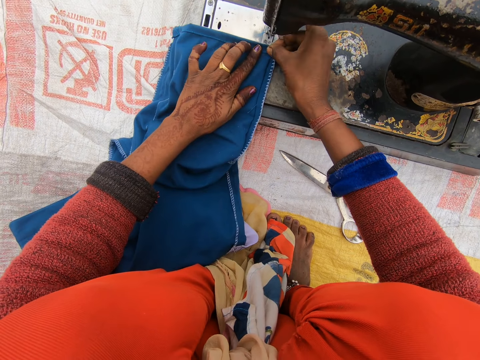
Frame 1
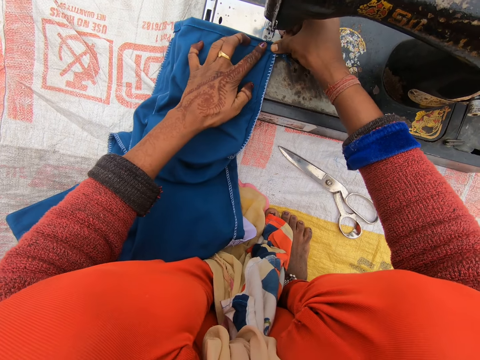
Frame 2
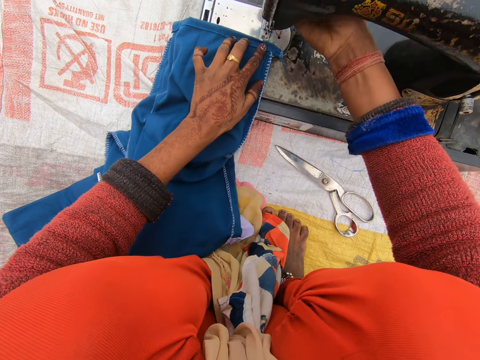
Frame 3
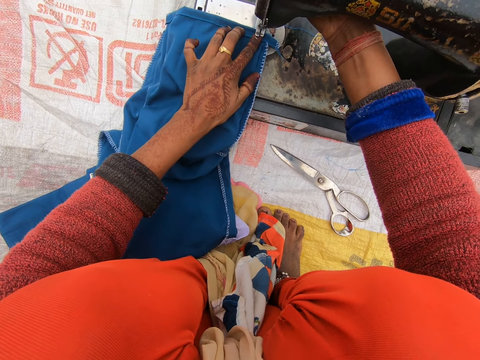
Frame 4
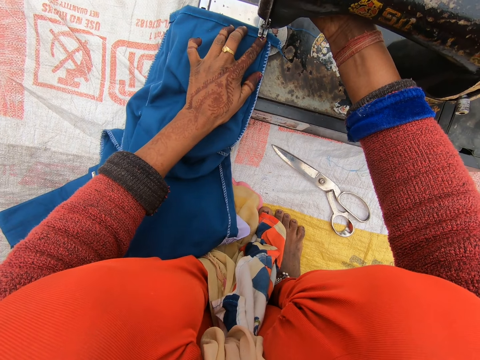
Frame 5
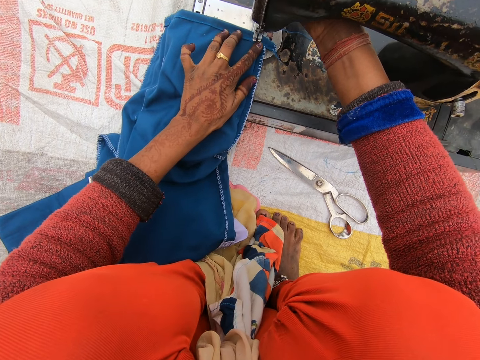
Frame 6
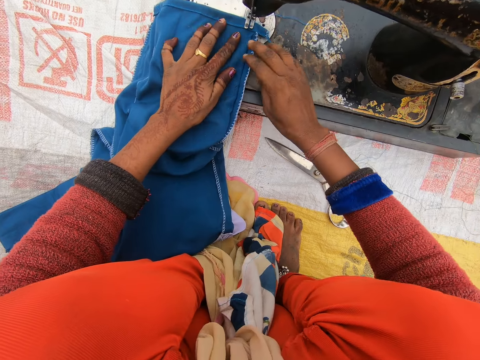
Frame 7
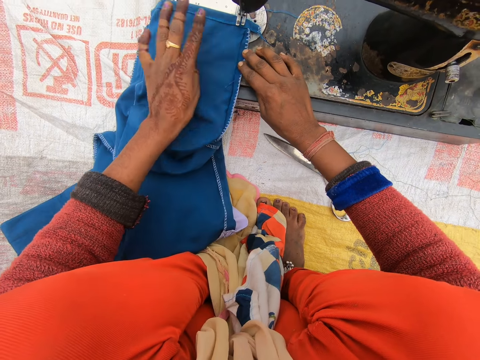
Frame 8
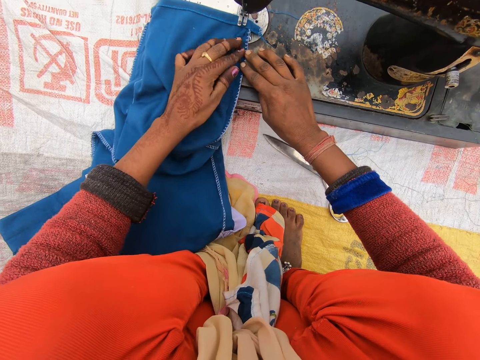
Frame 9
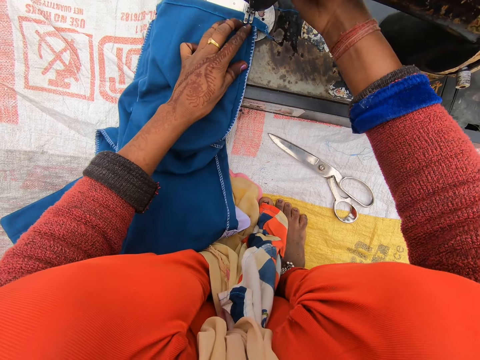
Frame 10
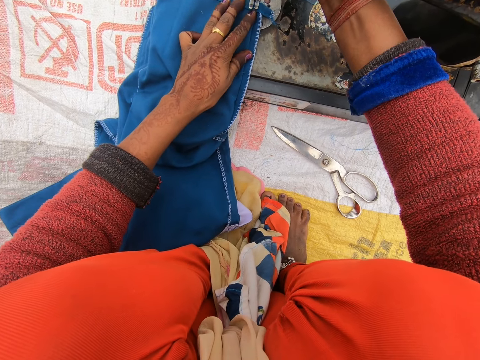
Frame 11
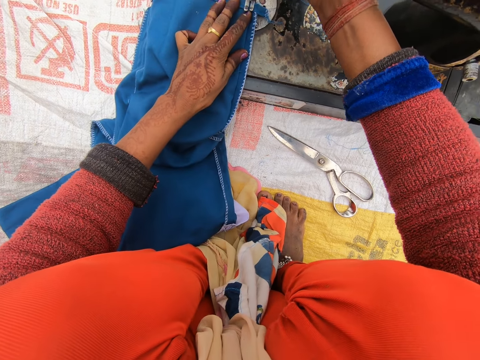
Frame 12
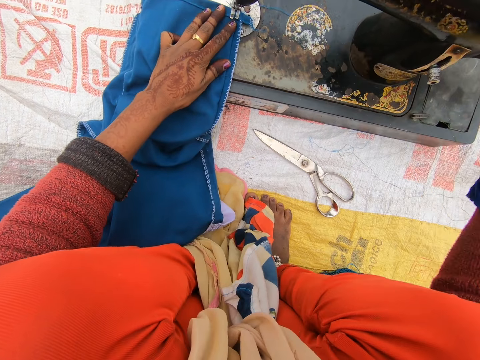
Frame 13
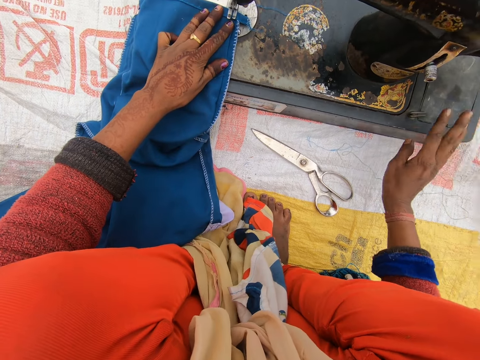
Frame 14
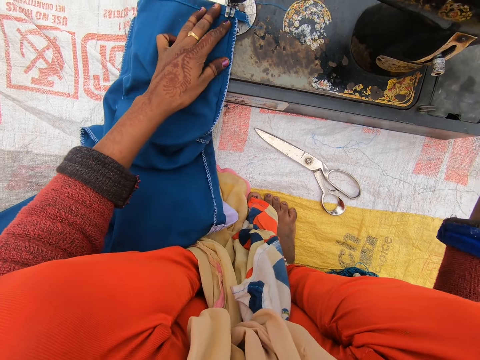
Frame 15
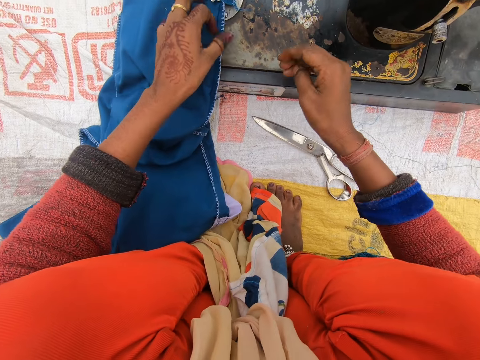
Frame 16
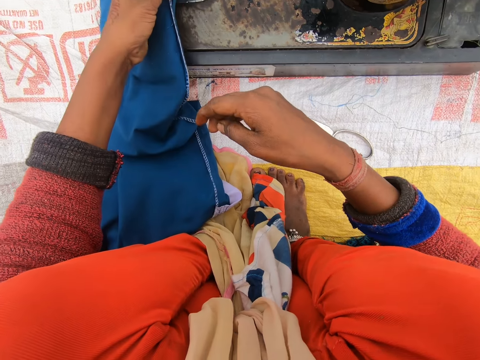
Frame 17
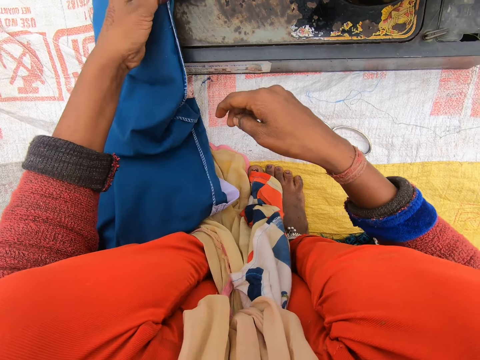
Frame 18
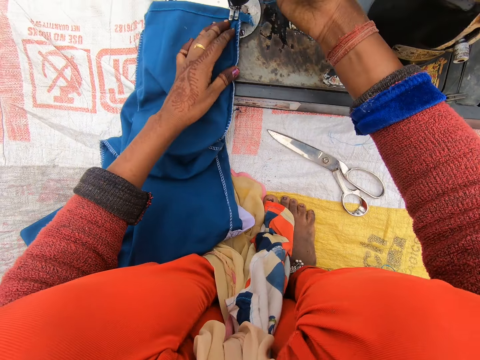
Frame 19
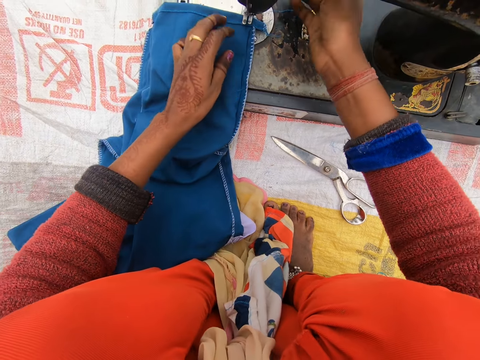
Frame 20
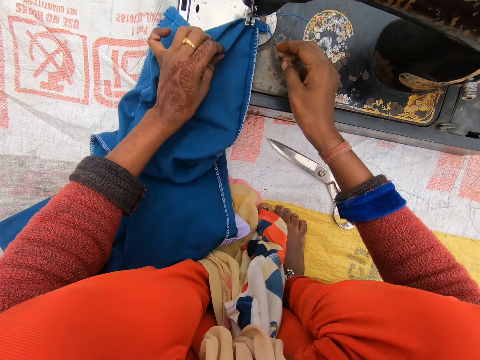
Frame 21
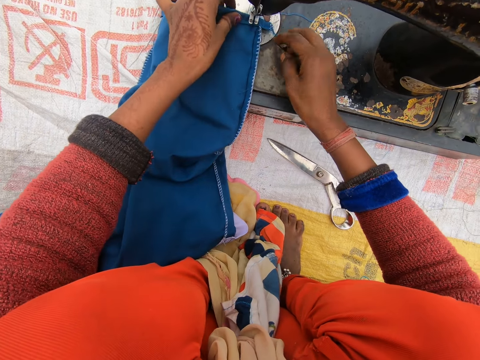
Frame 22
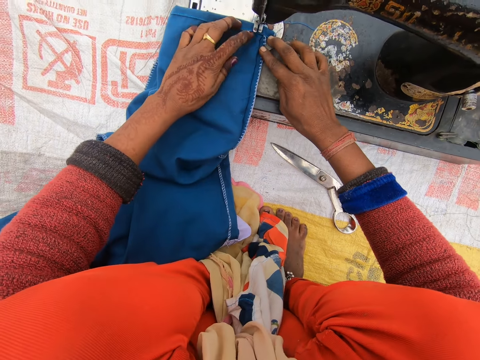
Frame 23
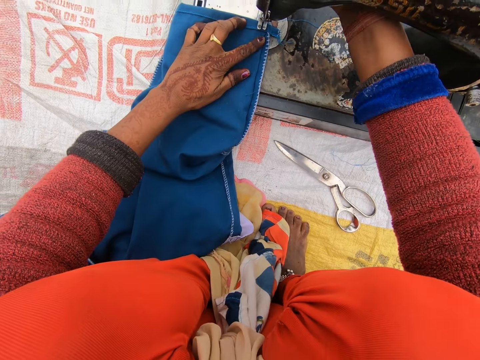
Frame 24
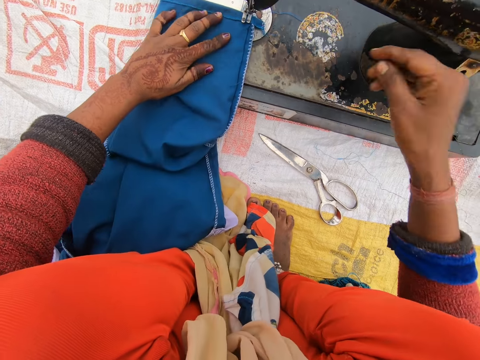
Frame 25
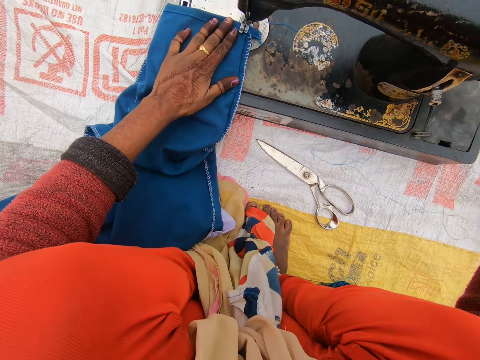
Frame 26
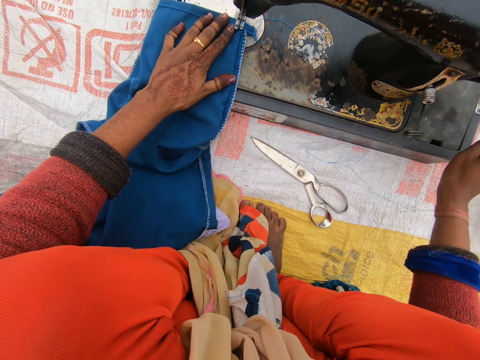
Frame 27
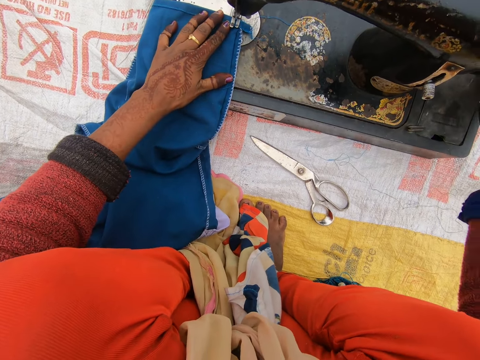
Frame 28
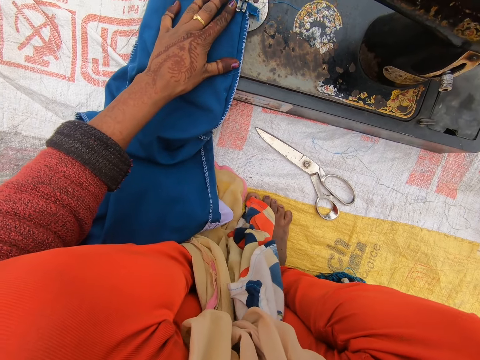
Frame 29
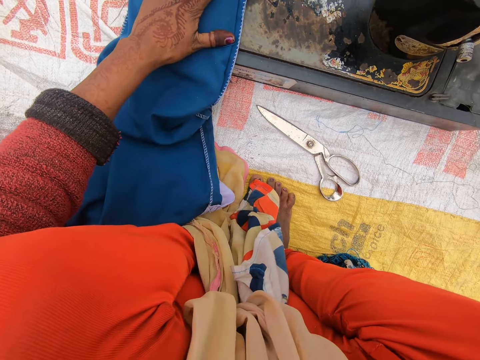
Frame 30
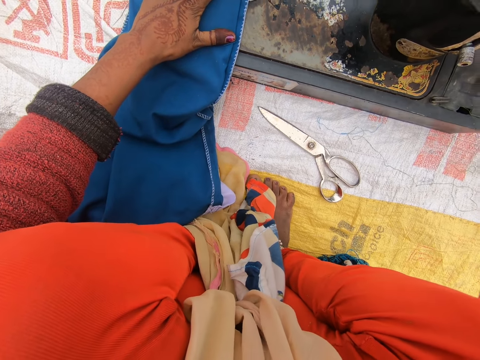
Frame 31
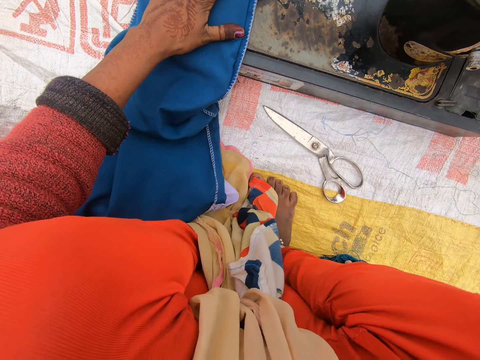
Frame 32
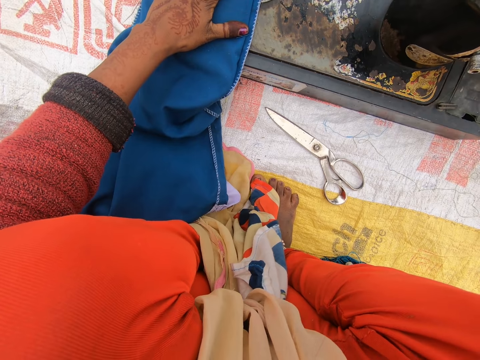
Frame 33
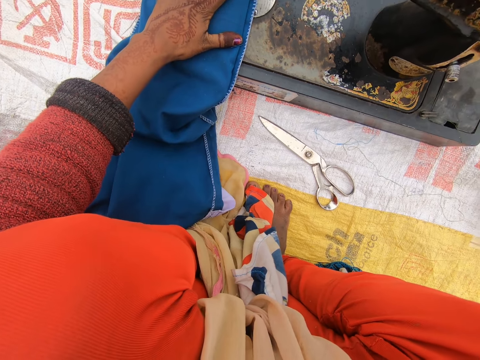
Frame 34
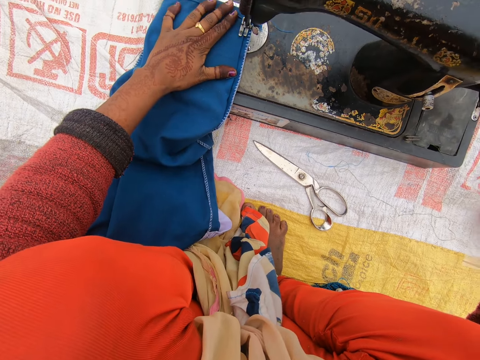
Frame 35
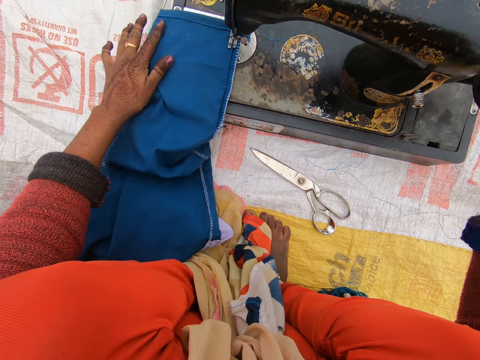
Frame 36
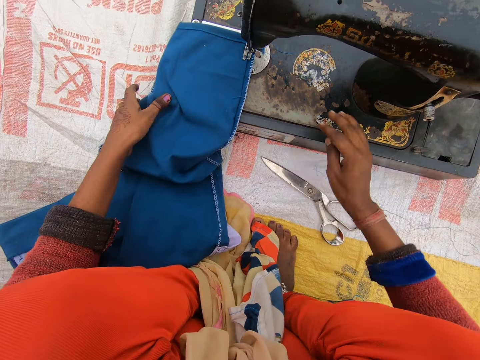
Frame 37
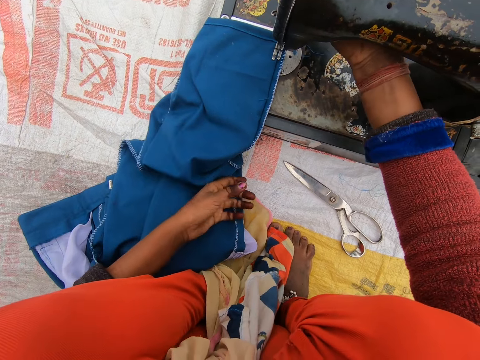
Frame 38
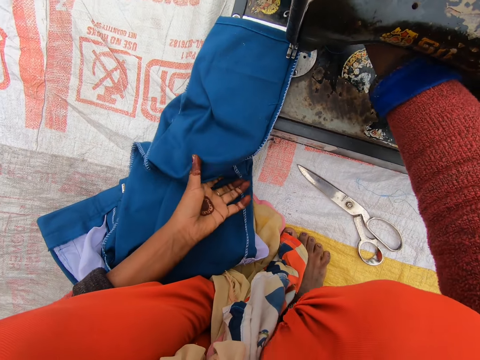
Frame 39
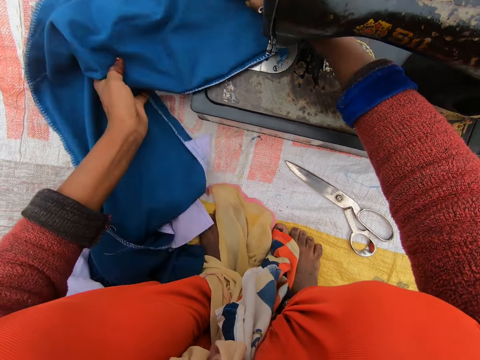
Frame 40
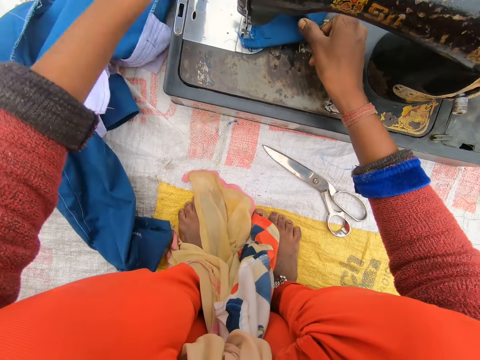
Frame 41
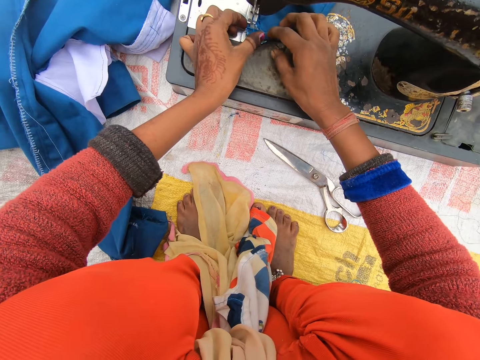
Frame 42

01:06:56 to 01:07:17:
The camera wearer presses the lever presser. They pull up the needle clamp. They push down the needle clamp. They sew the trouser. They move the hand wheel. They adjust the trouser. They check on the cloth. They pull up the needle clamp. They press the lever presser. They adjust the trouser. They push down the needle clamp. They sew the trouser. They rotate the hand wheel. They pull up the needle clamp. They press the lever presser. They align the cloth on the sewing machine.

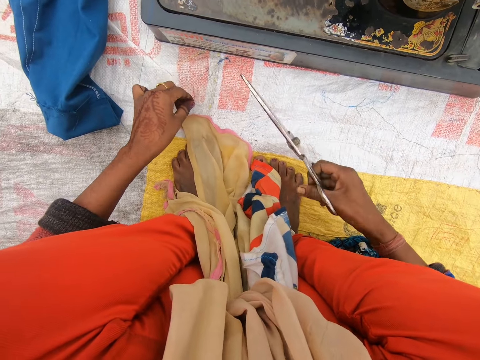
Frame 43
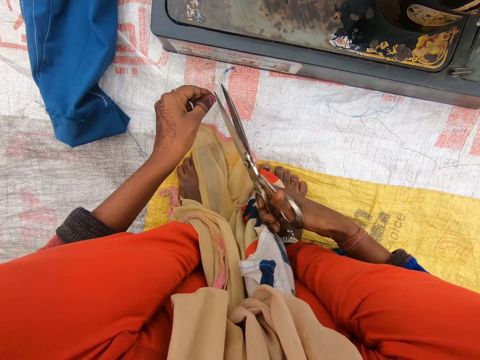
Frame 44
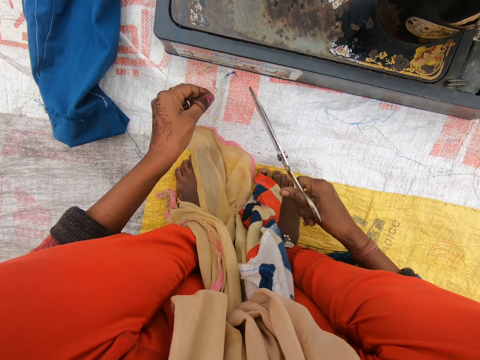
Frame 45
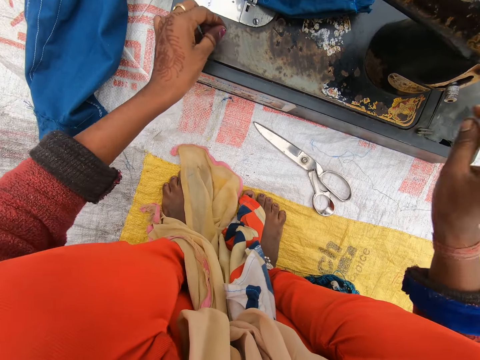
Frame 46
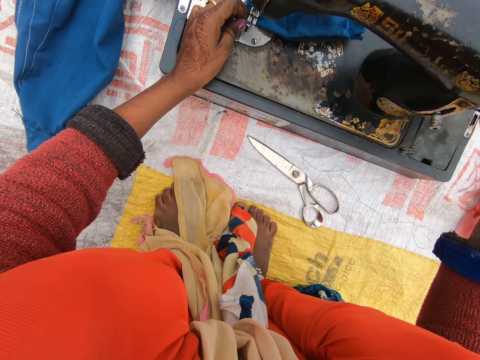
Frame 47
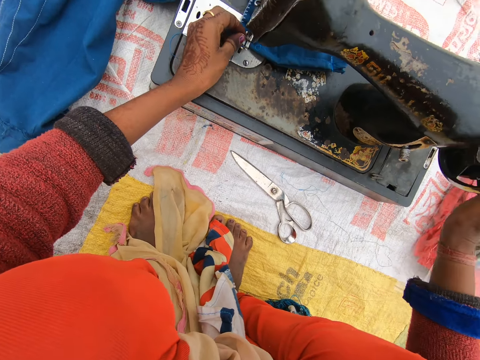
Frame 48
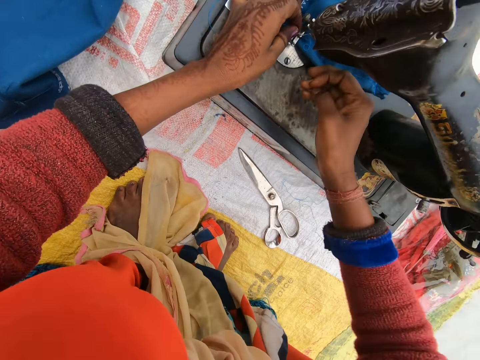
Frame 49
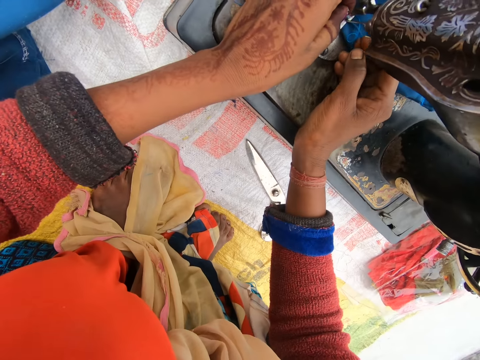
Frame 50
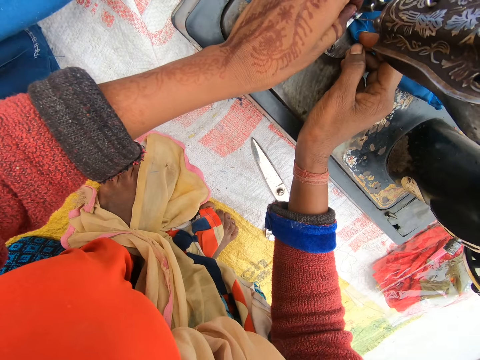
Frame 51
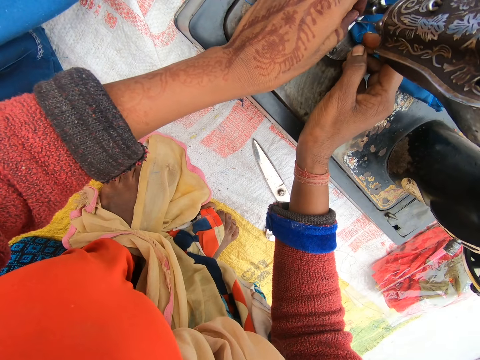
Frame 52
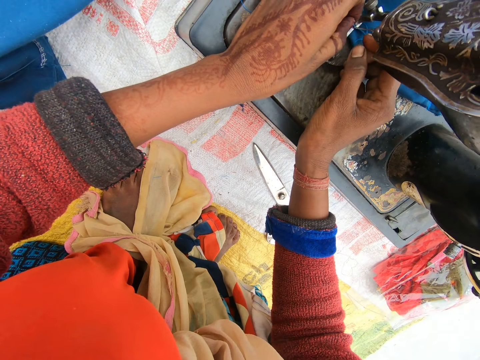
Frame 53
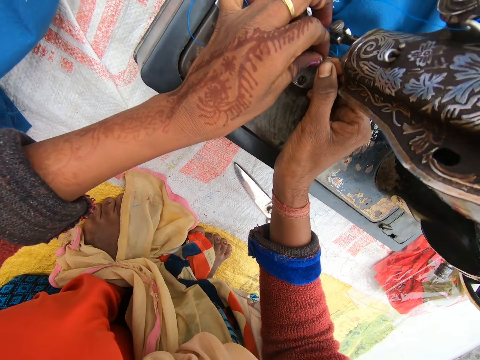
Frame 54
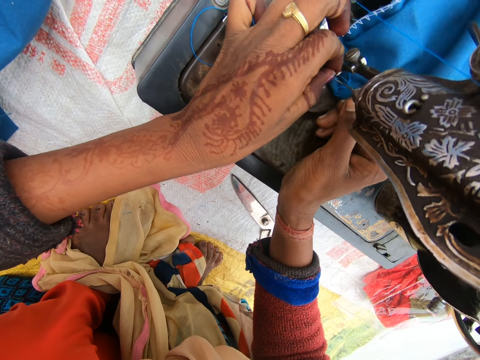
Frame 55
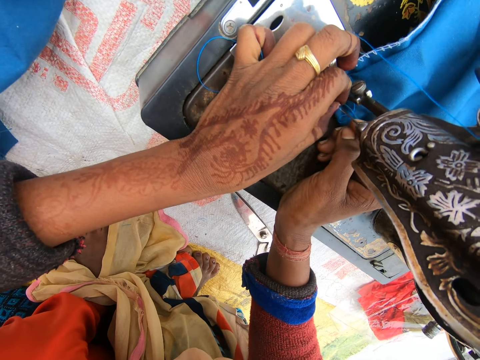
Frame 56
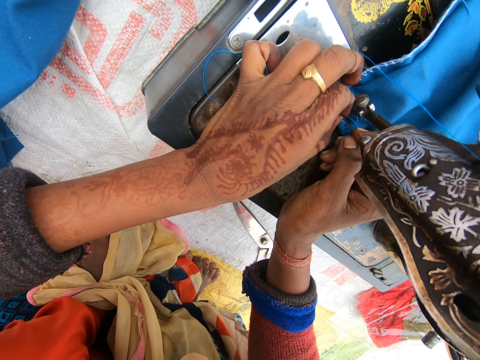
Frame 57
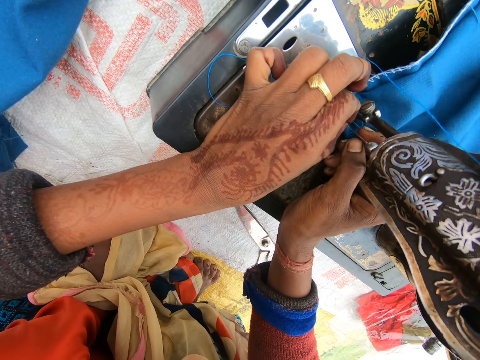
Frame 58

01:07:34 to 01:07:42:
The camera wearer picks up the scissors. They cut the thread with the scissors. They drop the scissors on the sack. They touch the hand wheel. They put the thread in the sewing machine needle.
